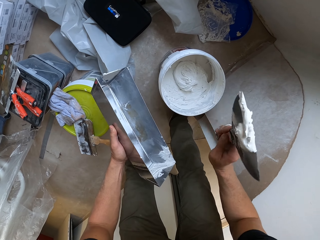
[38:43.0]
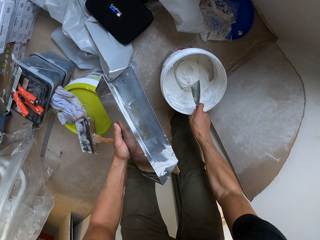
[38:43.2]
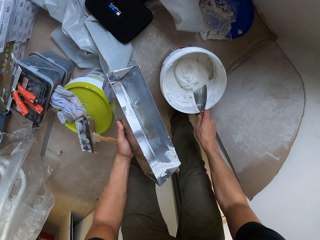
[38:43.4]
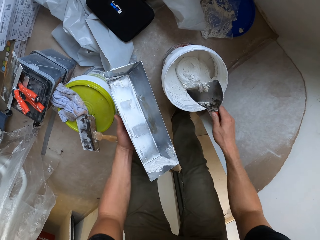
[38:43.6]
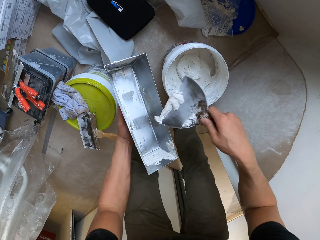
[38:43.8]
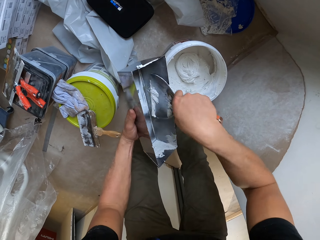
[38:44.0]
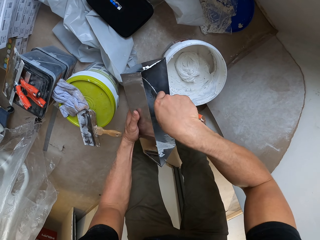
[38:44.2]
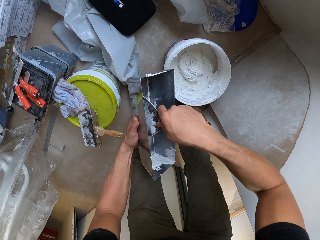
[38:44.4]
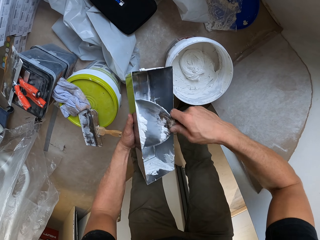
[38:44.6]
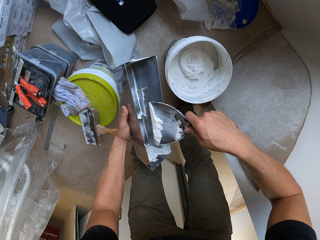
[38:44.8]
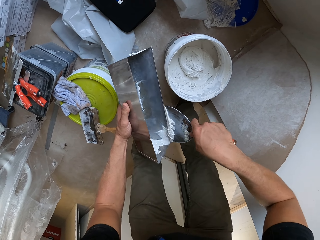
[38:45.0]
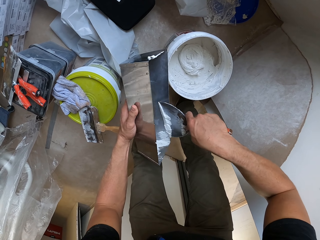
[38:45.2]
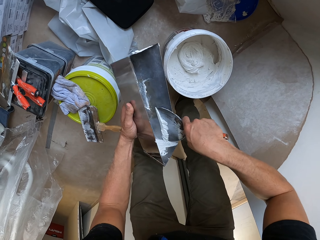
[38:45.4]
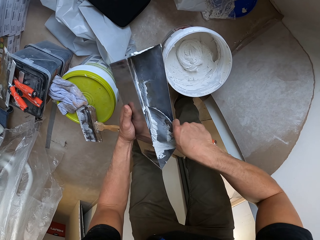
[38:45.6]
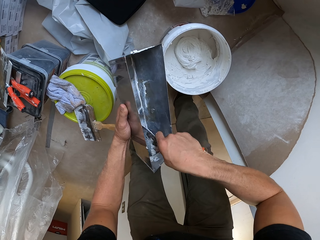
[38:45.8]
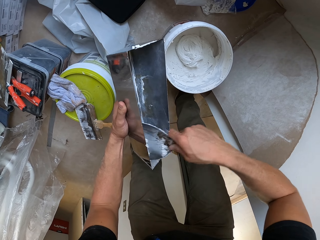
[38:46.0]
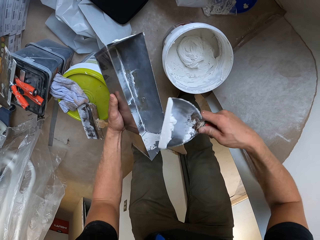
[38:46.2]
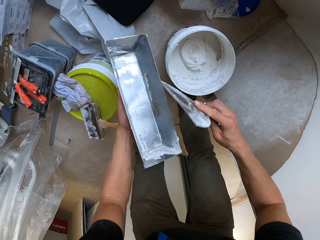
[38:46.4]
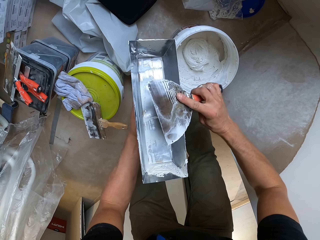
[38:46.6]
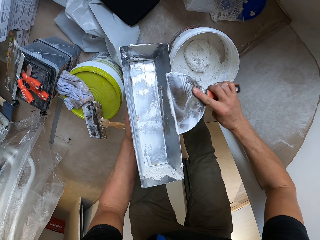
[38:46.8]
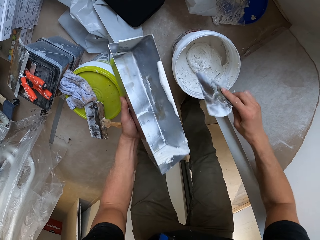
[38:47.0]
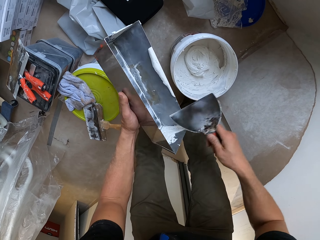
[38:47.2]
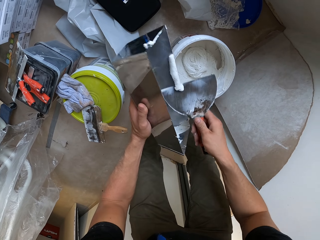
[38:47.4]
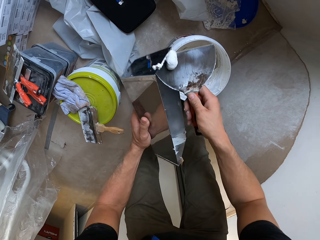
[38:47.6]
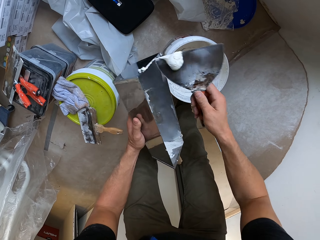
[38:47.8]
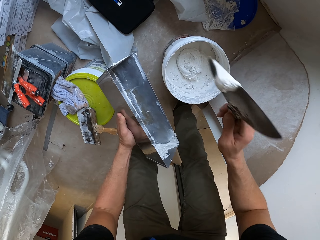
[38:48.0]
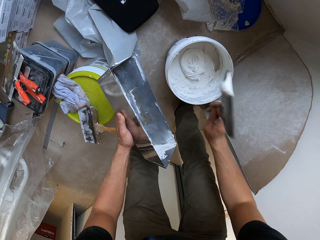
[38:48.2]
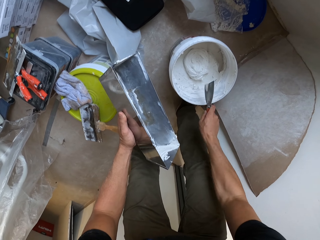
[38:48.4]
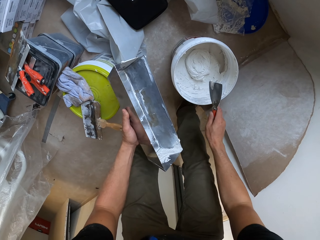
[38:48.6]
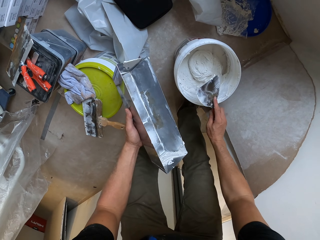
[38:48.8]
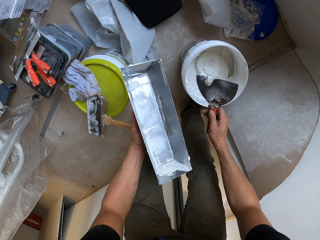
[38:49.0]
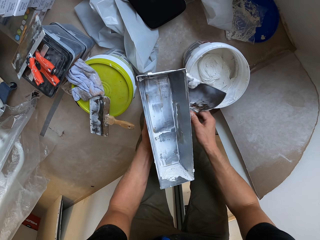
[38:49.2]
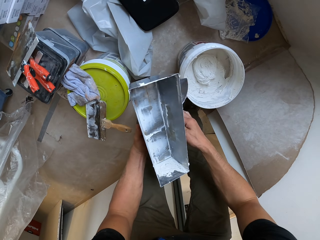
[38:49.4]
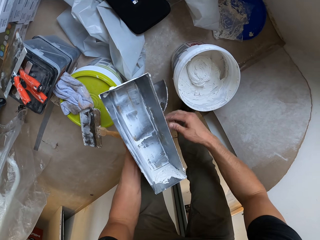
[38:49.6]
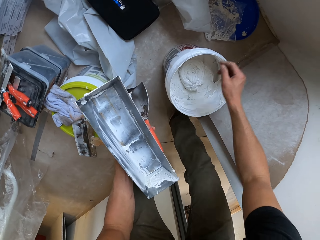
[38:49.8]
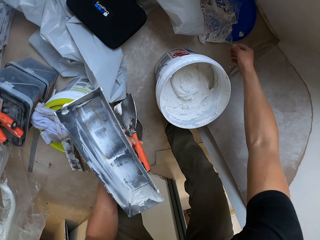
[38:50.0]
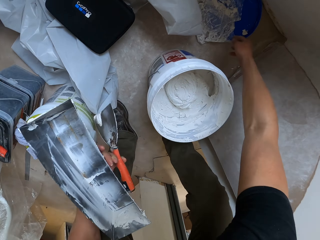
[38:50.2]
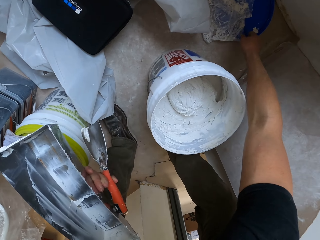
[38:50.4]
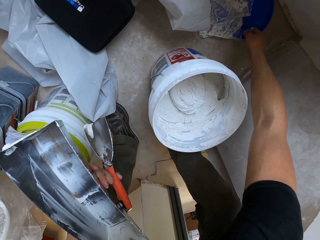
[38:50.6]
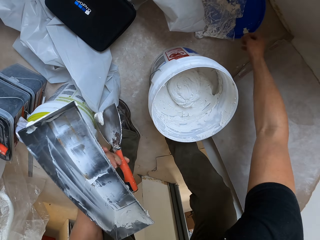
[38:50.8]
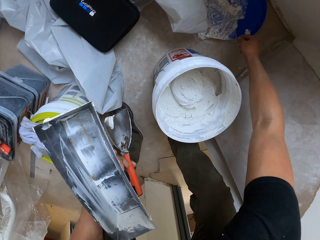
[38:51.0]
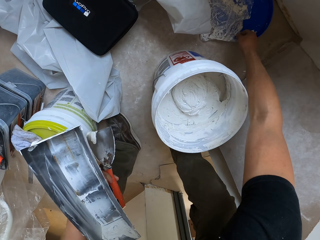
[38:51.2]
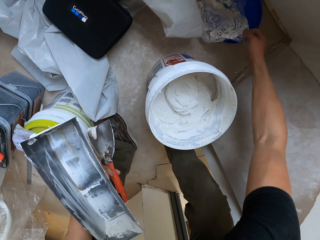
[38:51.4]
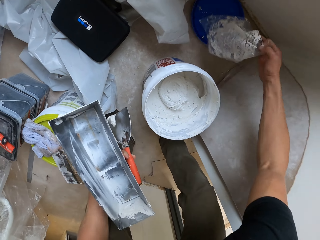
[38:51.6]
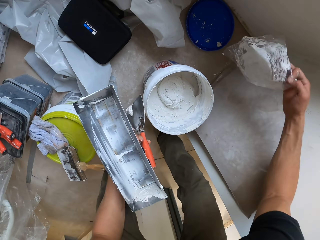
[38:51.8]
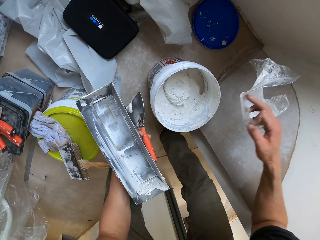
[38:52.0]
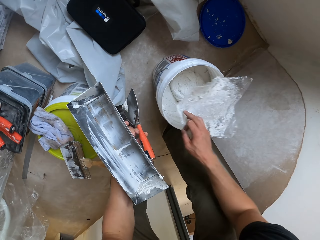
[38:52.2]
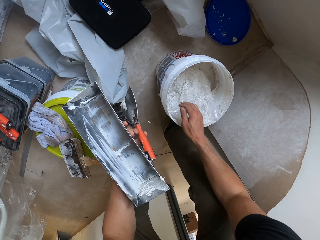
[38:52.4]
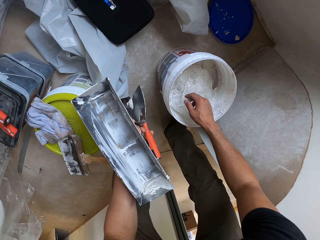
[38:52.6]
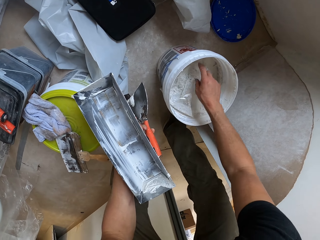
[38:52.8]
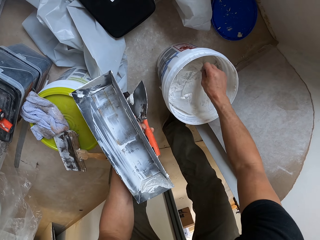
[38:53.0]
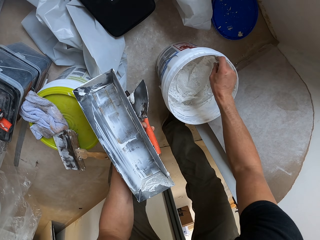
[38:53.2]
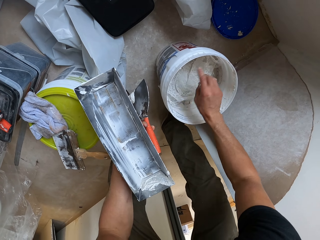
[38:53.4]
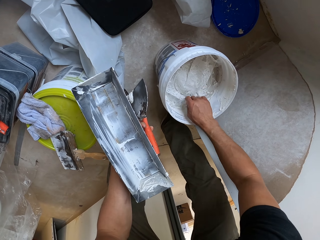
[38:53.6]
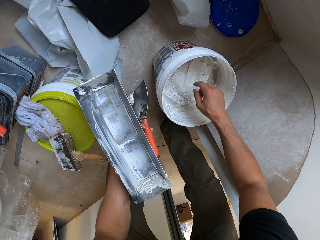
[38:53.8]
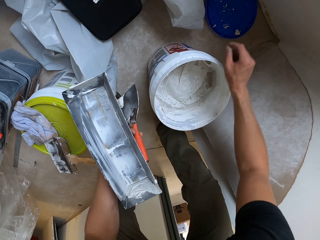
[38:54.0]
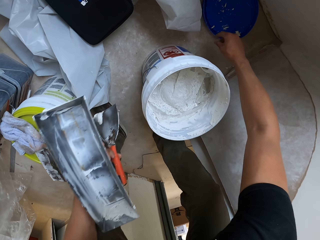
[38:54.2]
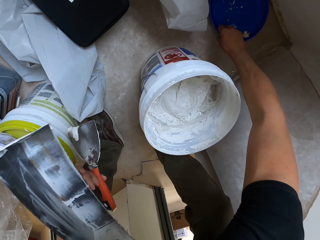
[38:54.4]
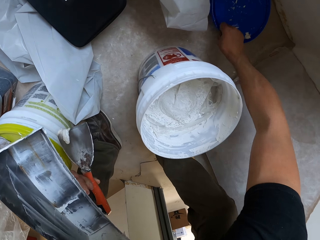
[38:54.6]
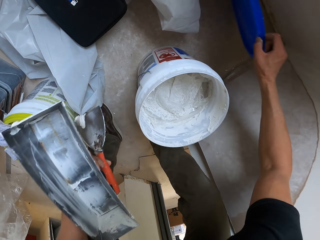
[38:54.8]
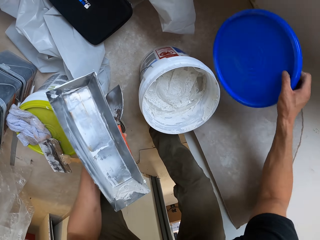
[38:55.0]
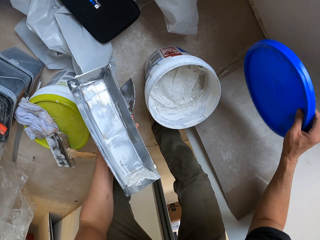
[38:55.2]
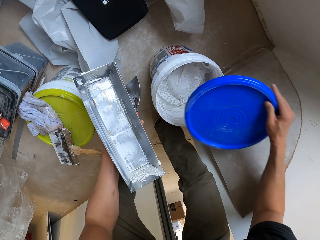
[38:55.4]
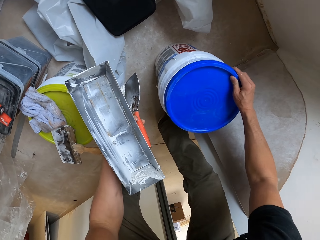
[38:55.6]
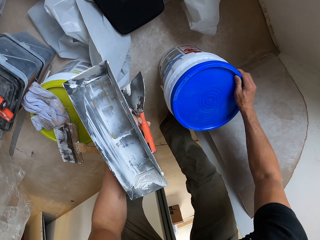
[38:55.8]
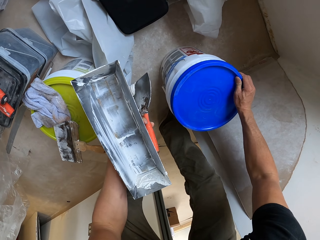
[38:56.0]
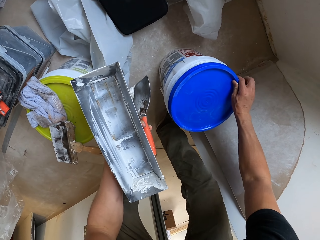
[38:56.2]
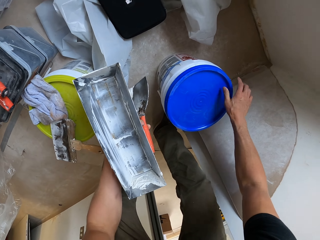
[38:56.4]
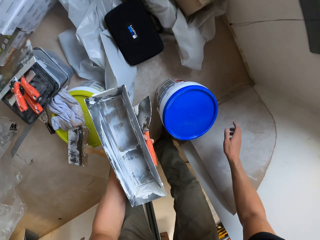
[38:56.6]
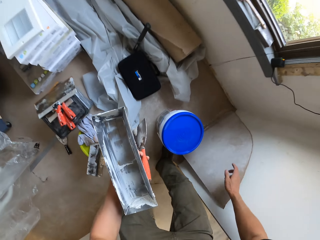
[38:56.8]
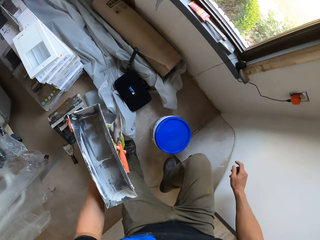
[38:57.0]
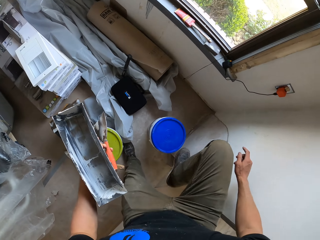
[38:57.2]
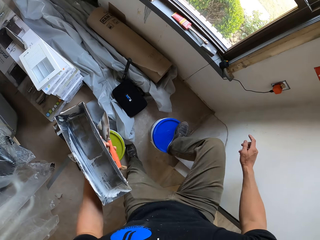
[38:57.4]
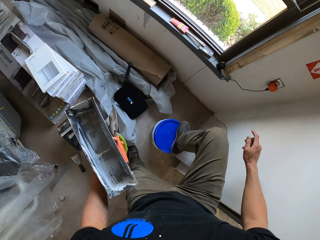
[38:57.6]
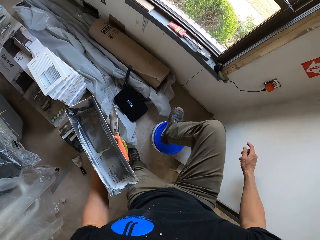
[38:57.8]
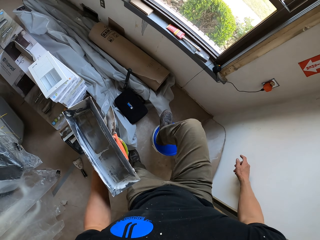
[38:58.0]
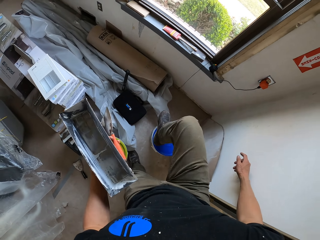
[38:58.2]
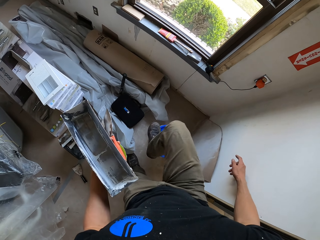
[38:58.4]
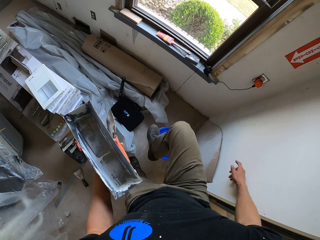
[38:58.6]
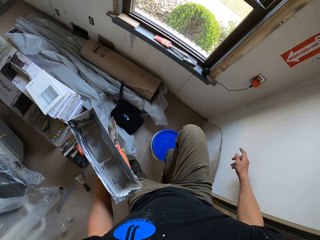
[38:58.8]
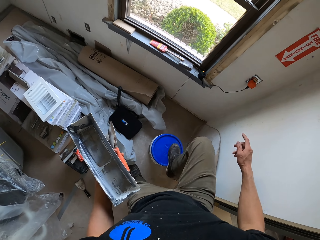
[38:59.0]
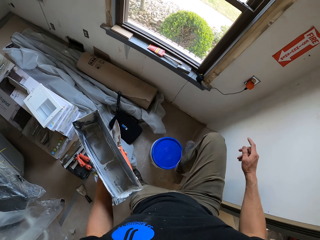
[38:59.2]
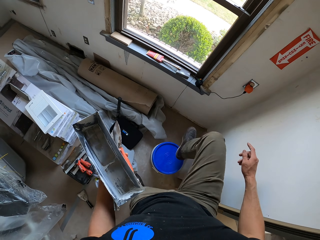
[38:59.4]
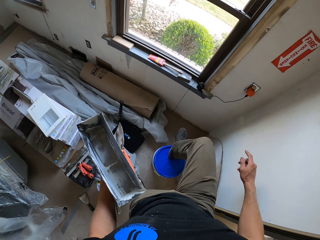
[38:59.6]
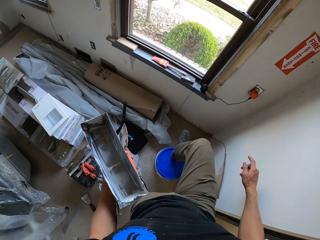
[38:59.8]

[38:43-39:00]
The camera wearer pours the paint on the paint bucket. They scoop the paint from the paint can with a trowel. They rub the paint on the paint tray and scoop the paint. They put the paint in the paint bucket. They pick up a polythene paper or bag from the ground, put the polythene bag in the paint bucket, and cover the paints with the polythene paper. They pick up a lid from the ground. They cover the paint bucket. They step on the bucket lid.

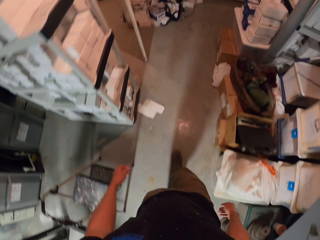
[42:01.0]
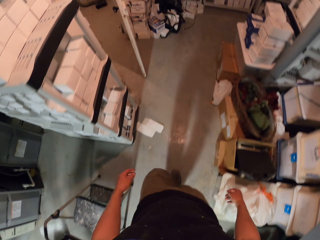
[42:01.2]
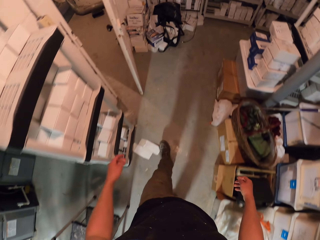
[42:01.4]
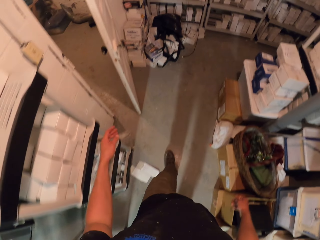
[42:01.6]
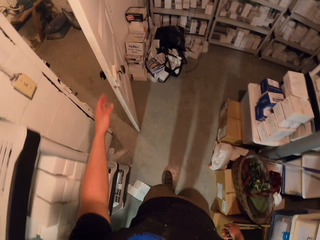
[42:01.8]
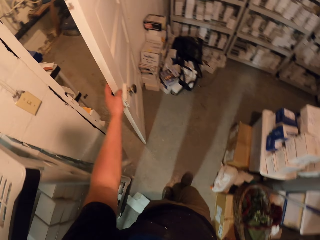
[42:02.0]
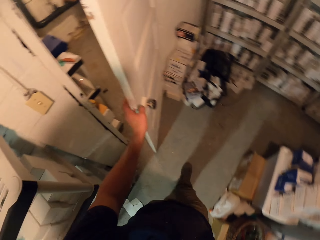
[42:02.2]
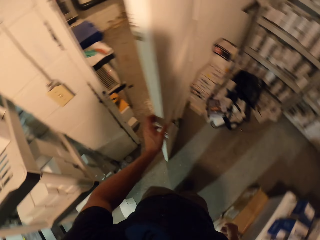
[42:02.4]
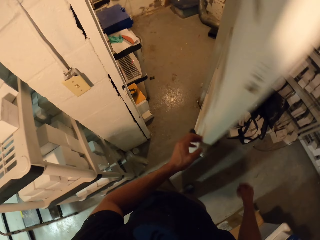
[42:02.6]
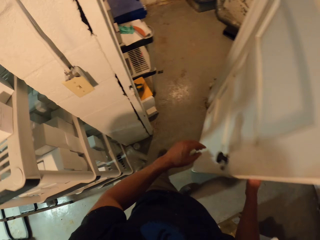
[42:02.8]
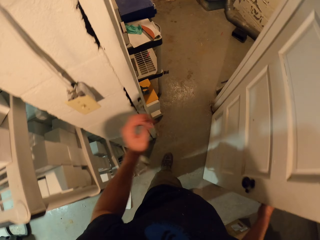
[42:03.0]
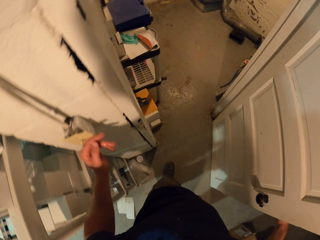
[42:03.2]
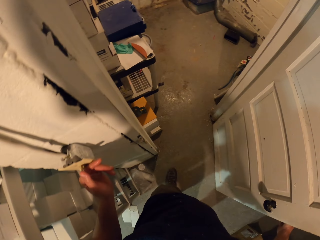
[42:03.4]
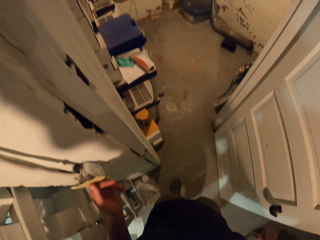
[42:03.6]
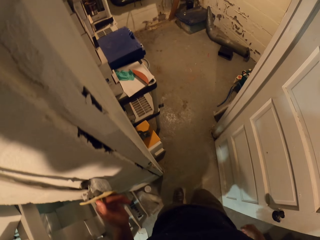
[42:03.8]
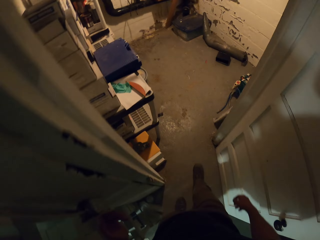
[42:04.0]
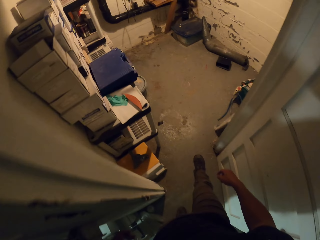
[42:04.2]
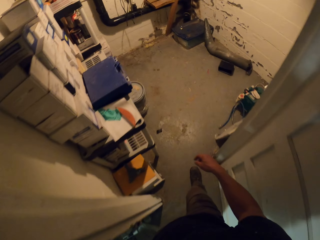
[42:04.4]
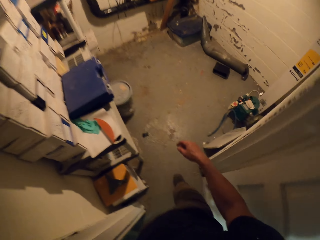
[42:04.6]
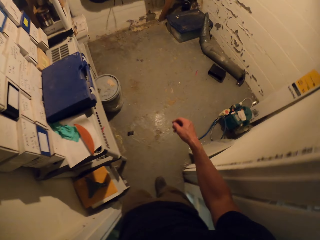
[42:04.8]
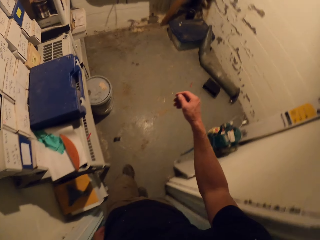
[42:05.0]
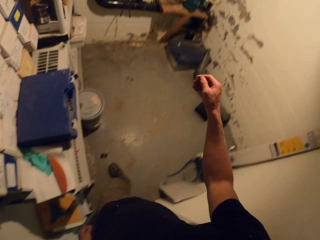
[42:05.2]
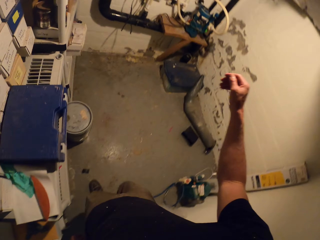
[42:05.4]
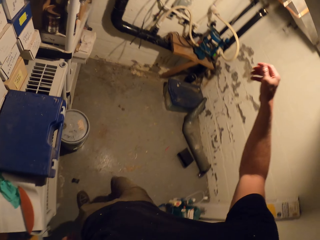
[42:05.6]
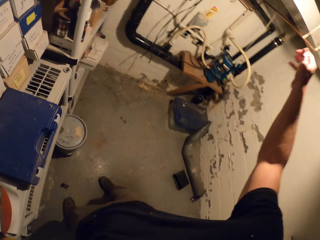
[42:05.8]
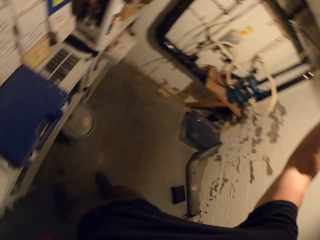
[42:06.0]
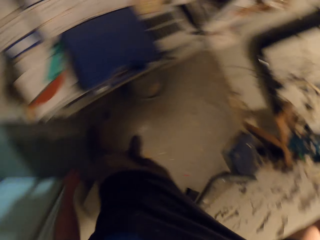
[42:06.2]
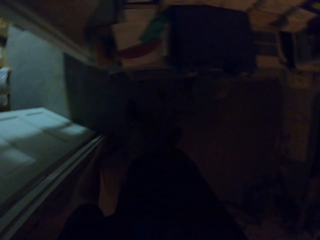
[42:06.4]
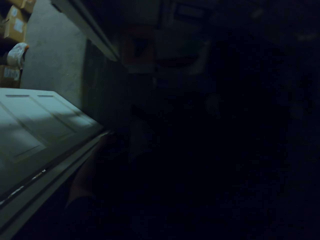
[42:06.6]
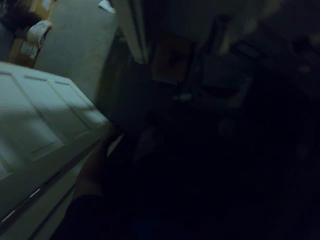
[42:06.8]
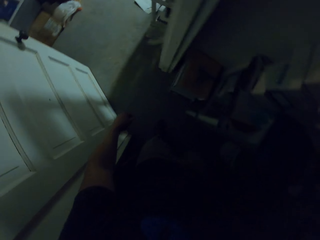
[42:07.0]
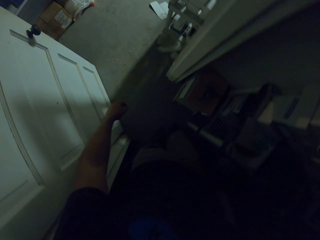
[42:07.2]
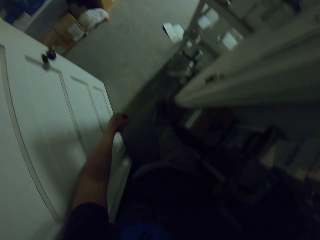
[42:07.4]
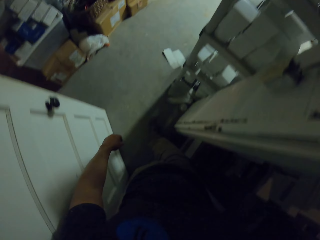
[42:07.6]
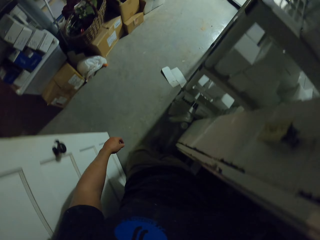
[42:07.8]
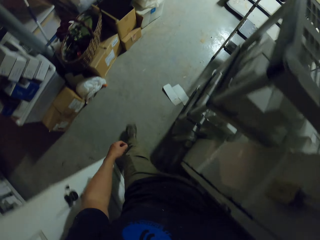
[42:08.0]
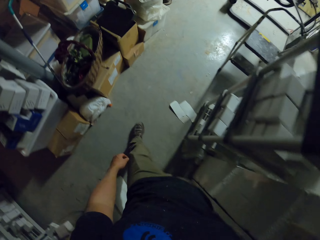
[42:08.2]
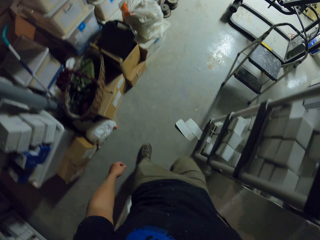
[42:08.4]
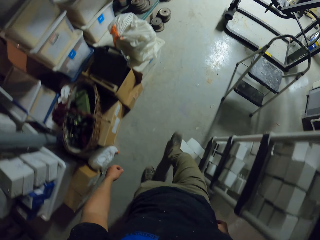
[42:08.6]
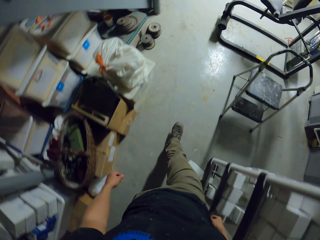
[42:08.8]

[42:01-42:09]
The camera wearer opens a door. They turn the light off and walk in the house. They turn the light off and walk in the house again.
